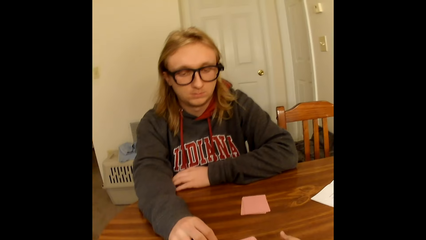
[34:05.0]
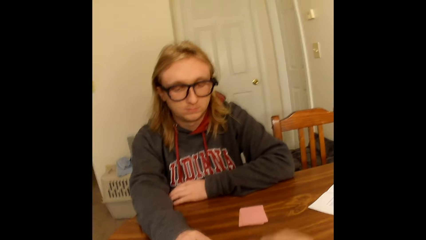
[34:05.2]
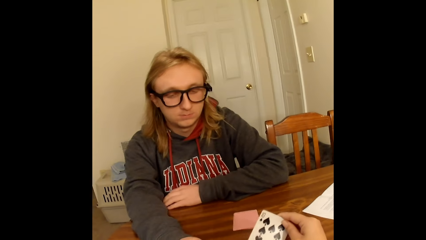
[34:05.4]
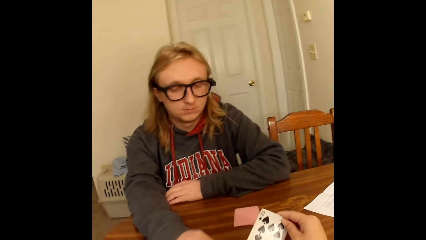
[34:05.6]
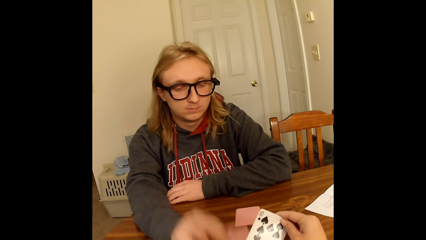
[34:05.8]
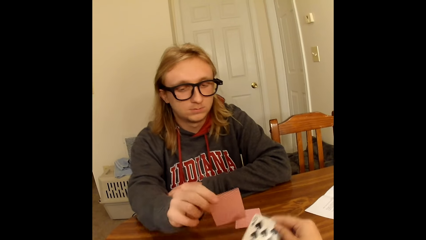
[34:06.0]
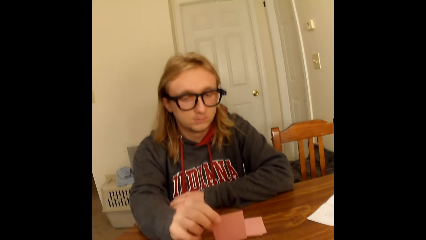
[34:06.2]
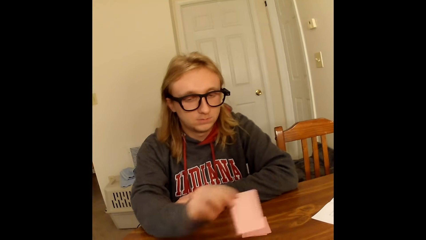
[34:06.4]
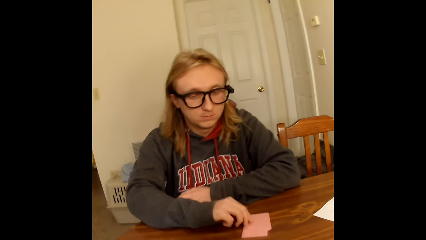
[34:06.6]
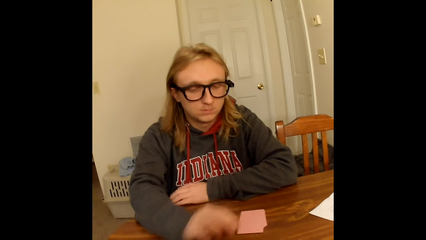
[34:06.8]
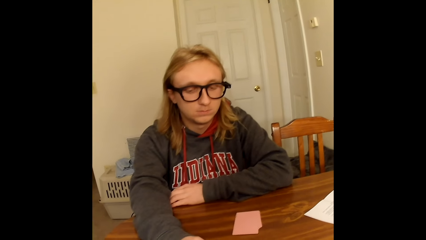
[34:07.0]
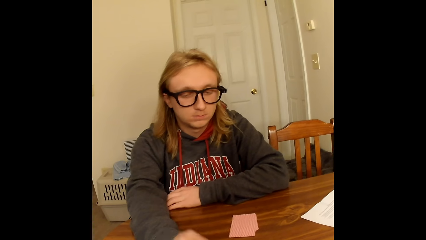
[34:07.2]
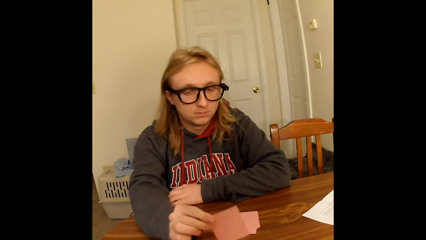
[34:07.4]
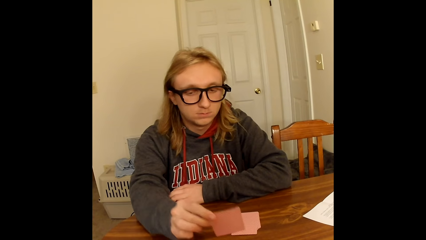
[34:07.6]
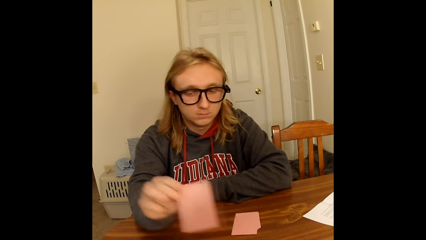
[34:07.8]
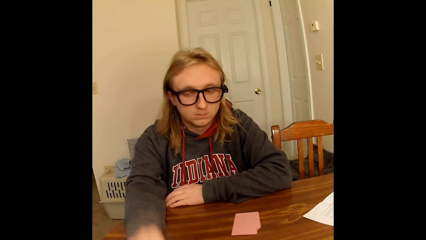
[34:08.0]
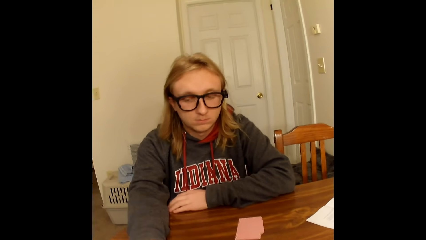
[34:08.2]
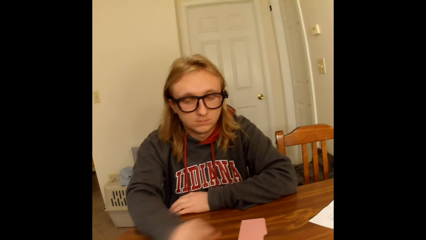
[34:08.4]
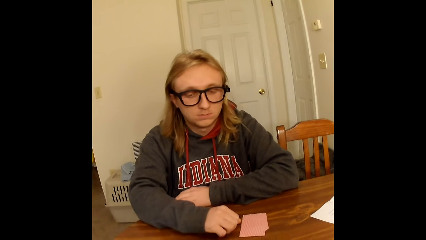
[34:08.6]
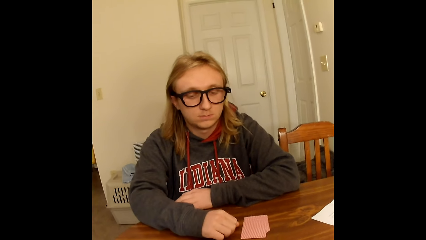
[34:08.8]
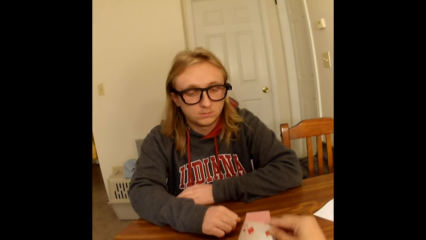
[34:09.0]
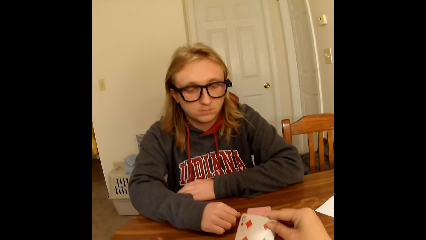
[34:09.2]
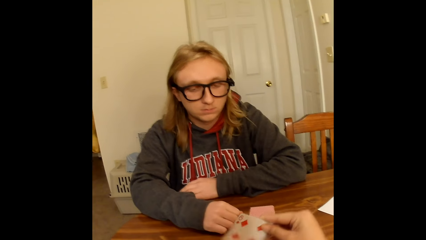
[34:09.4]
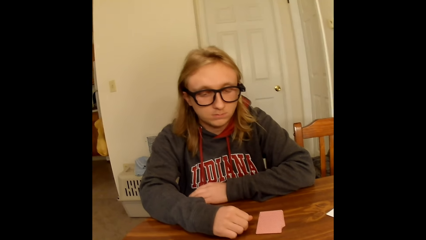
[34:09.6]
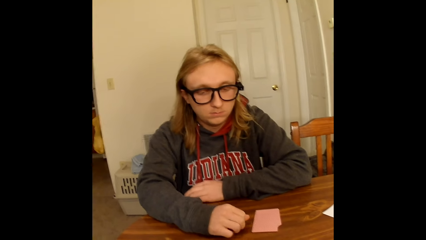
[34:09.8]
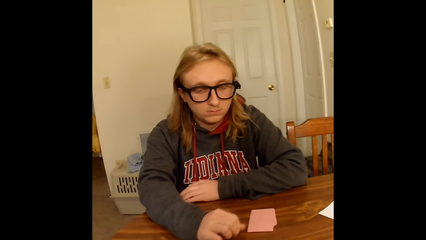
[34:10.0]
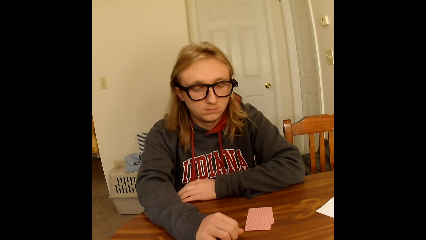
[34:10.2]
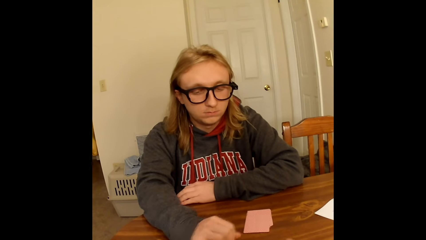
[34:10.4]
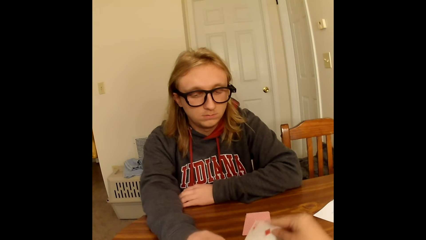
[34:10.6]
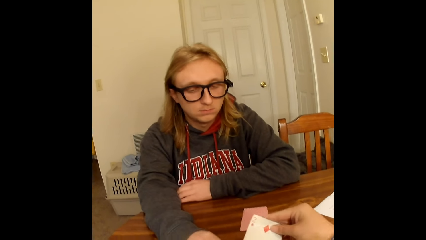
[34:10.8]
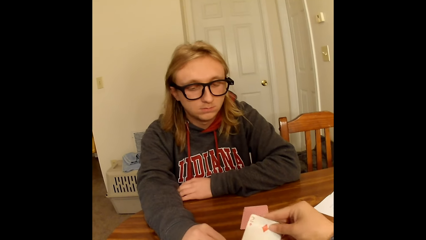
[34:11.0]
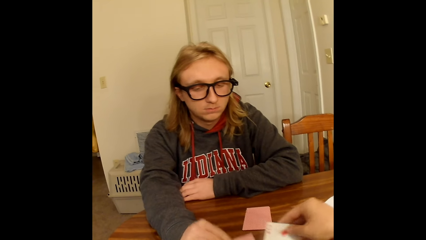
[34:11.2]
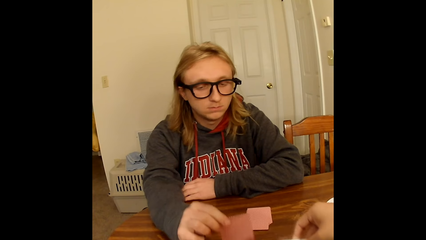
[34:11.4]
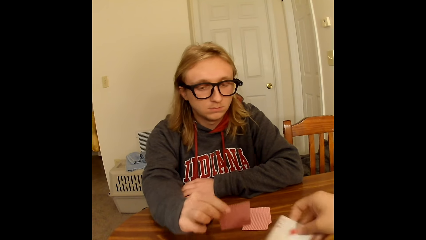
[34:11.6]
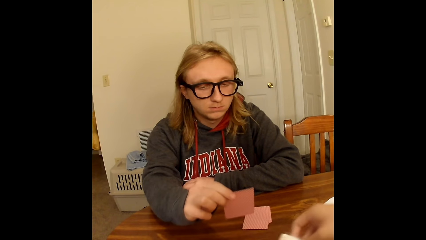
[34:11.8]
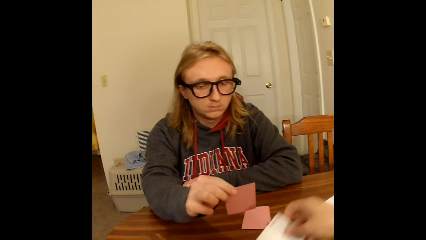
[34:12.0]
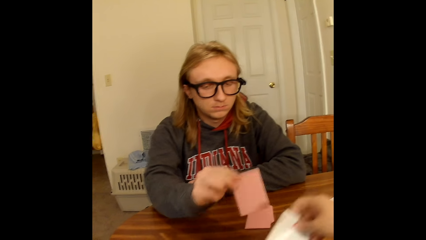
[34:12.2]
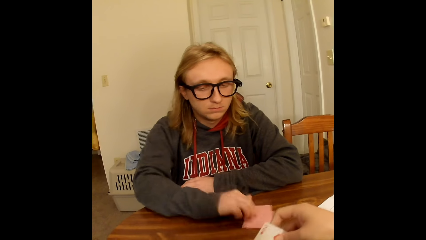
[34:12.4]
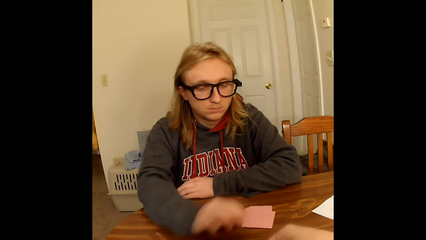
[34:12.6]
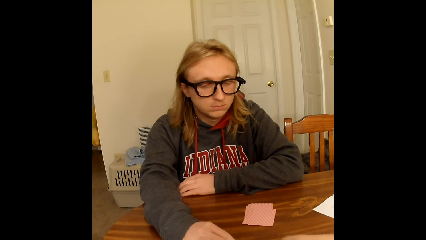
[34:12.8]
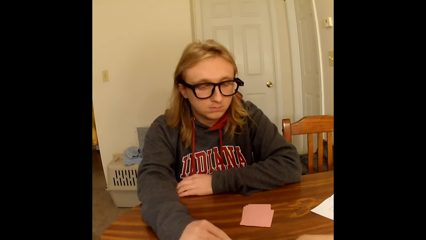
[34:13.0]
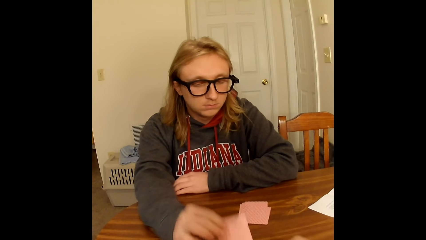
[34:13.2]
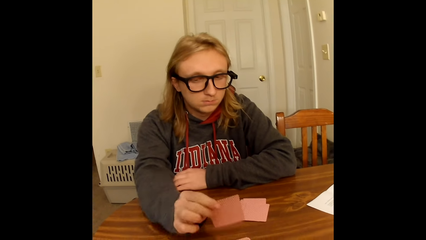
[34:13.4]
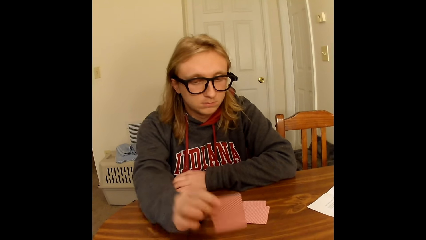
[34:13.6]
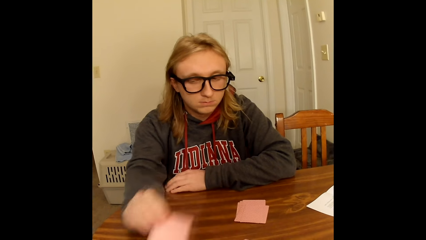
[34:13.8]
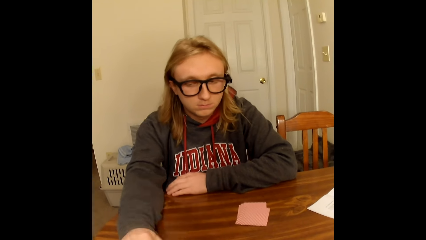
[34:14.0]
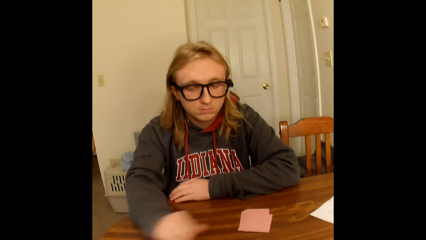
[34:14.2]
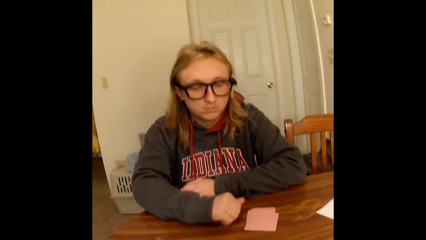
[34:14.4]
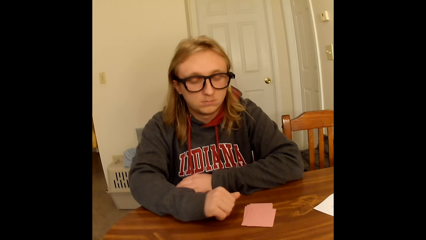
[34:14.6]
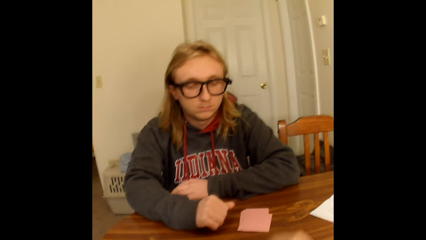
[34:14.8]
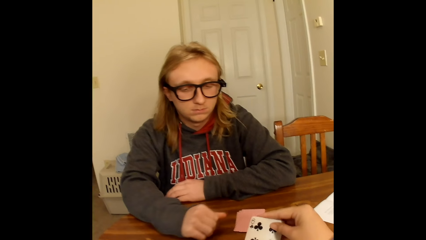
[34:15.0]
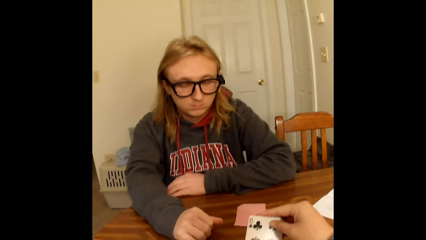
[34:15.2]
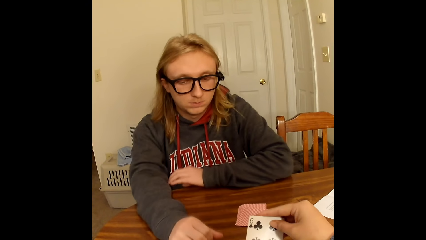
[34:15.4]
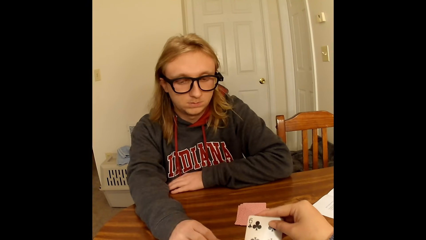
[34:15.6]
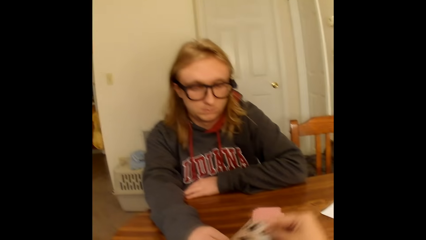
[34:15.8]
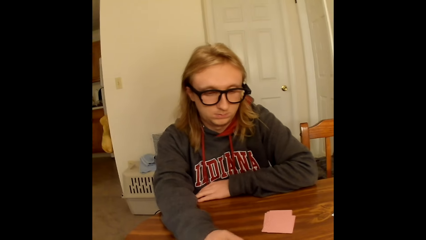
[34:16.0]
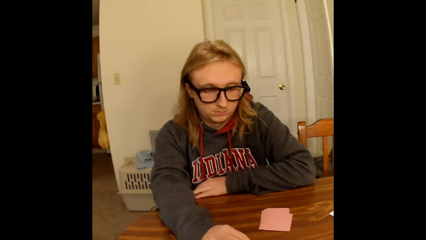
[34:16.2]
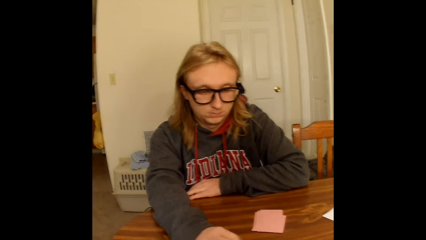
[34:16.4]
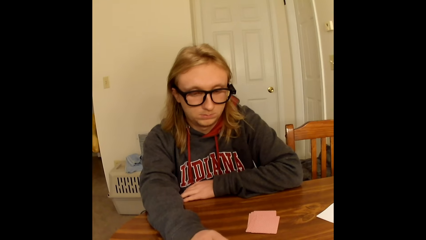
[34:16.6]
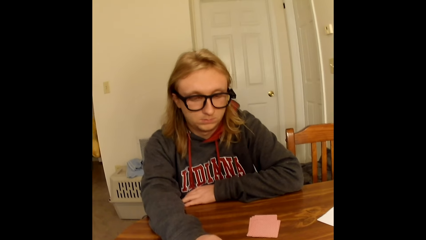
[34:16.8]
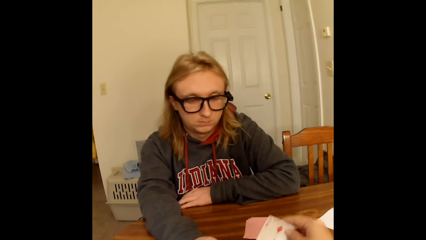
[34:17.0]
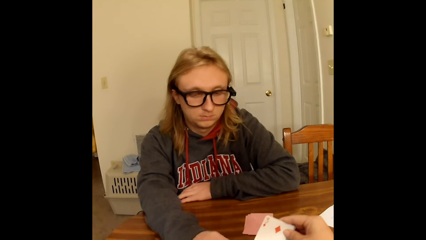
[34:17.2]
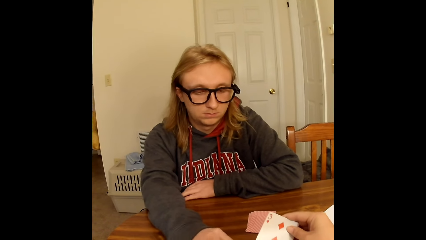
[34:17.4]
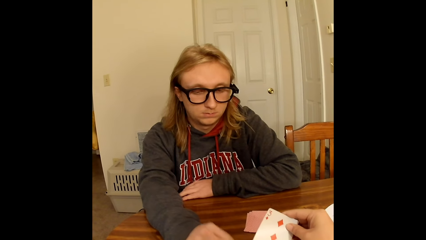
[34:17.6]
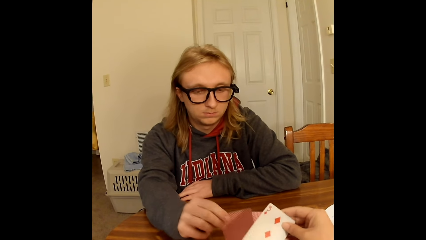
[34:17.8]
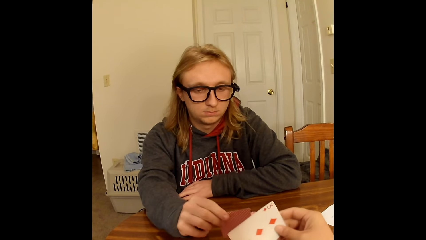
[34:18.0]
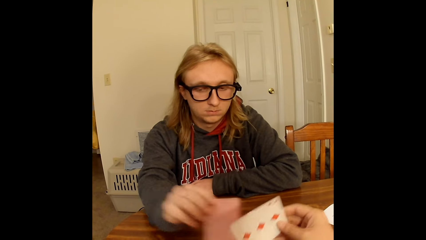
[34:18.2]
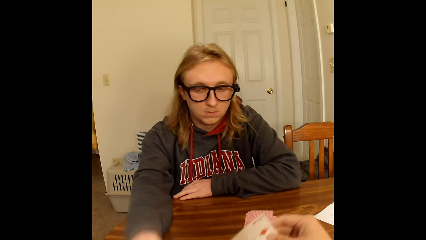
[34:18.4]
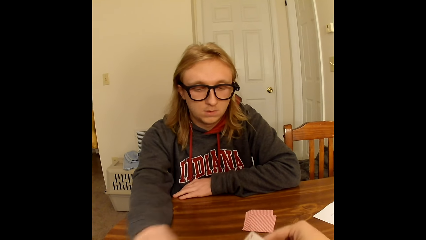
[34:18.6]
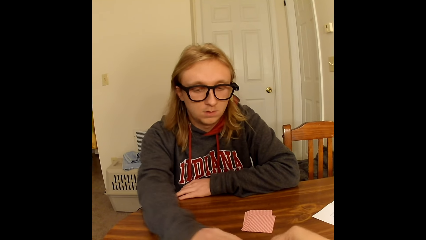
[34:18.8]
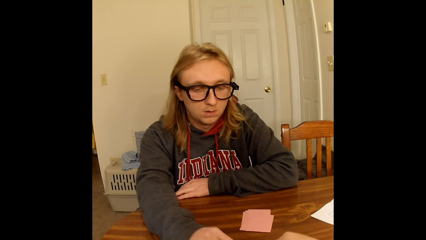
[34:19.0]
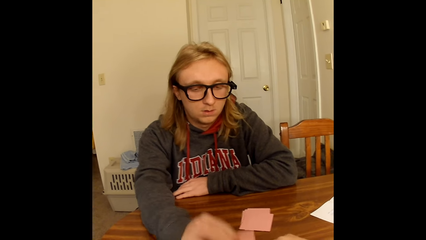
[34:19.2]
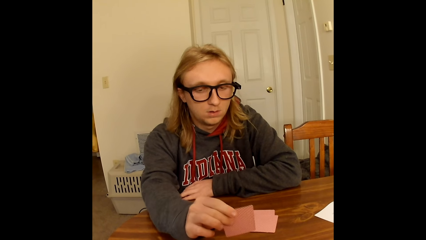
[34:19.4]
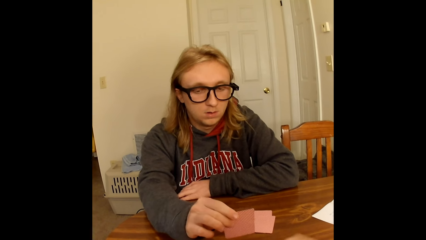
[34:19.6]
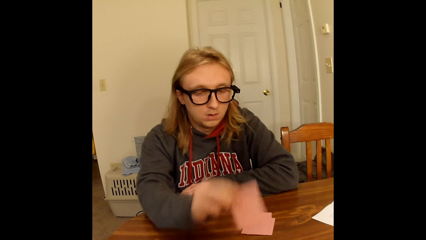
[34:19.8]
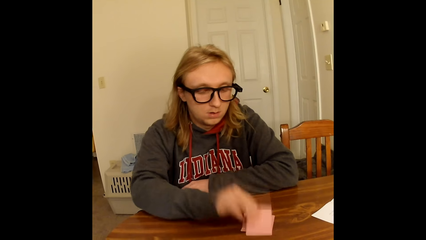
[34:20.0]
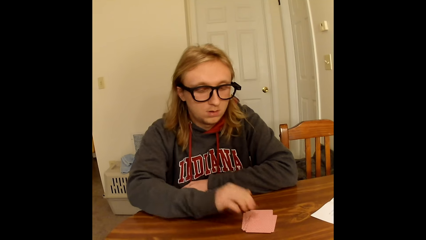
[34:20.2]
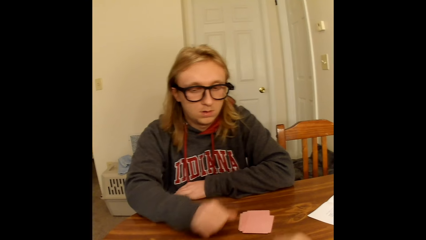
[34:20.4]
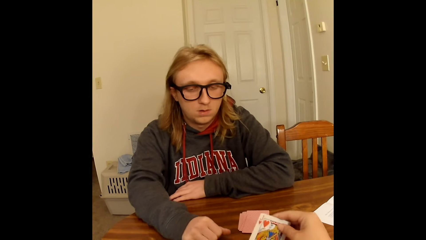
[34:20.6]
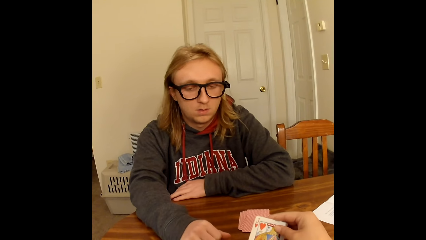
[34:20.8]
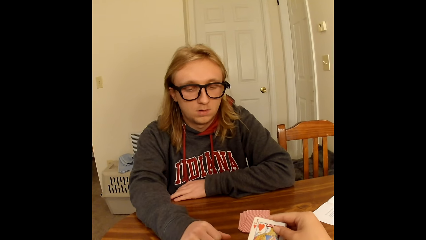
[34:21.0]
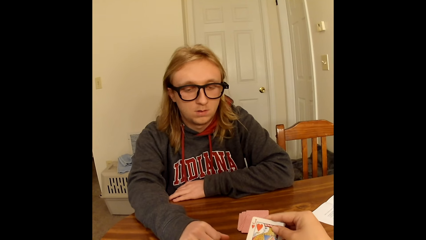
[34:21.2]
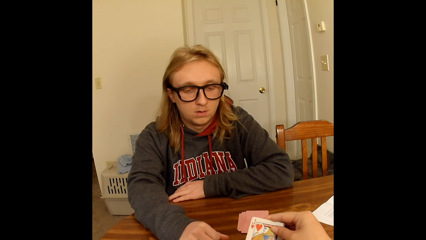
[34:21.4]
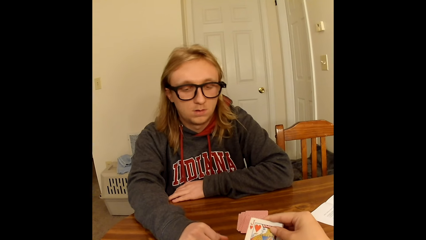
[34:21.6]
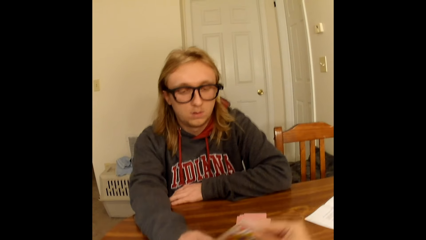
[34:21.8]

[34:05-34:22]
The camera wearer plays the card. She picks a playing card face up to her from the deck of face down playing cards on the table with her right hand. She passes the playing card in her right hand to her left hand. A man places the playing card in his right hand face down on face down playing cards on the table close to him. The man picks a playing card face up to him from the deck of face down playing cards on the table with his right hand. The man plays the cards. The man places the playing card in his right hand face down on the table close to the camera wearer. The man touches the table with his right hand. The camera wearer picks a playing card face up to her from the deck of face down playing cards on the table with her right hand. She passes the playing card in her right hand to her left hand. She plays the cards. She picks a playing card face up to her from the deck of face down playing cards on the table with her right hand. The man picks a playing card face up to him from the deck of face down playing cards on the table with his right hand. The man holds the card. The man places the playing card in his right hand face down on face down playing cards on the table close to him. The camera wearer holds the card. She passes the playing card in her right hand to her left hand. The man picks a playing card face up to him from the deck of face down playing cards on the table with his right hand. The man places the playing card in his right hand face down on the table close to the camera wearer. The man touches the table with his right hand. The camera wearer picks a playing card face up to her from the deck of face down playing cards on the table with her right hand. The man picks a playing card face up to him from the deck of face down playing cards on the table with his right hand. The camera wearer passes the playing card in her right hand to her left hand. She picks a playing card face up to her from the deck of face down playing cards on the table with her right hand. The man picks a playing card face up to him from the deck of face down playing cards on the table with his right hand. The camera wearer passes the playing card in her right hand to her left hand. The man places the playing card in his right hand face down on the table close to the camera wearer. The man picks a playing card face up to him from the deck of face down playing cards on the table with his right hand. The man places the playing card in his right hand face down on face down playing cards on the table close to him. The man touches the table with his right hand. The camera wearer picks a playing card face up to her from the deck of face down playing cards on the table with her right hand.
